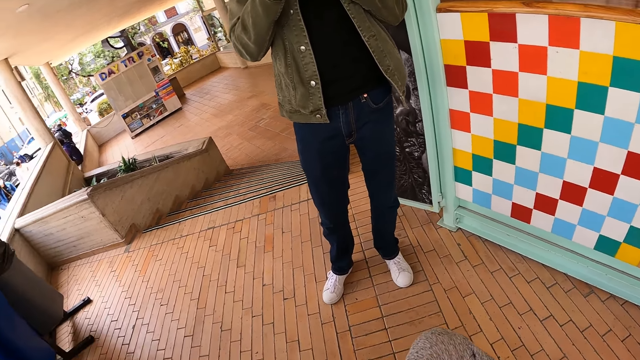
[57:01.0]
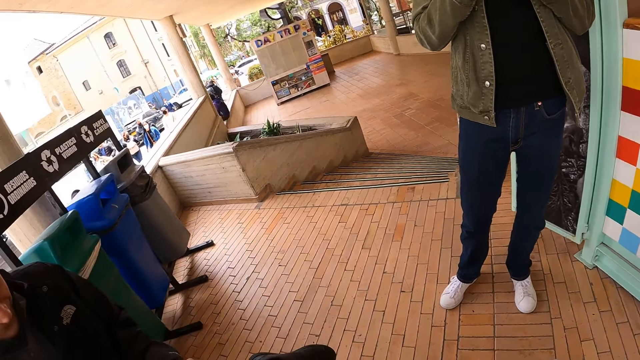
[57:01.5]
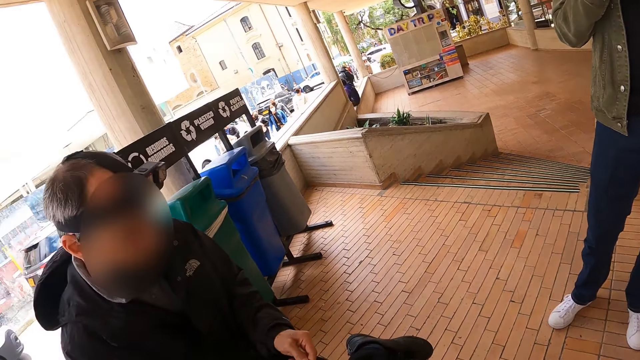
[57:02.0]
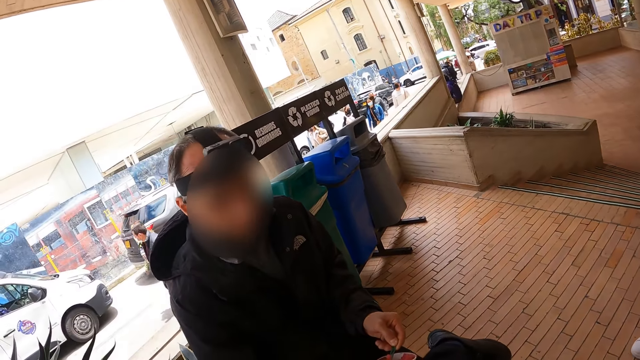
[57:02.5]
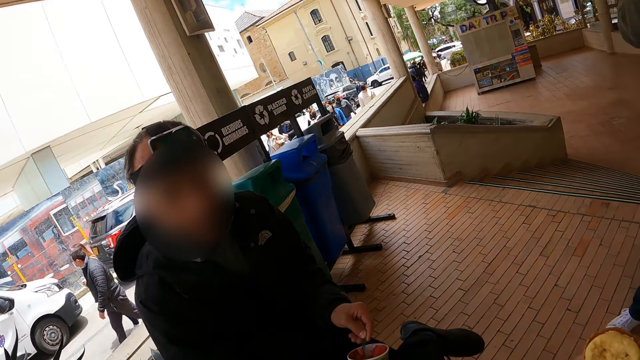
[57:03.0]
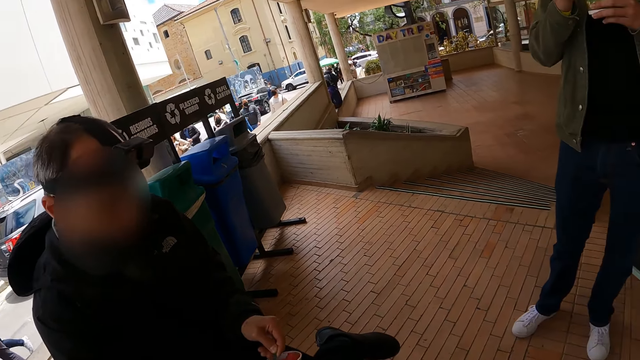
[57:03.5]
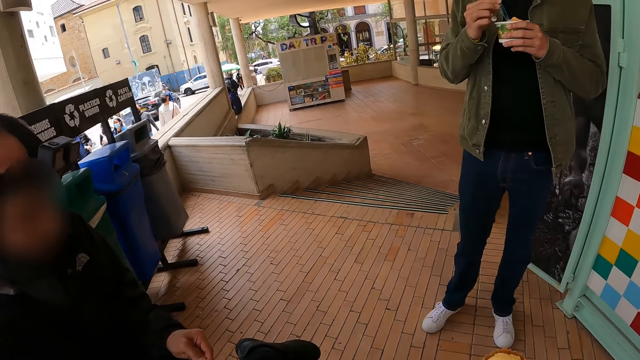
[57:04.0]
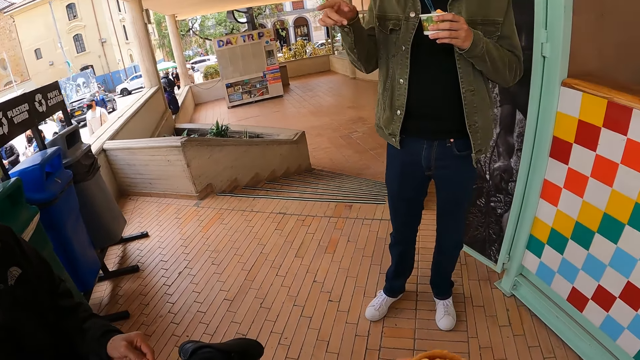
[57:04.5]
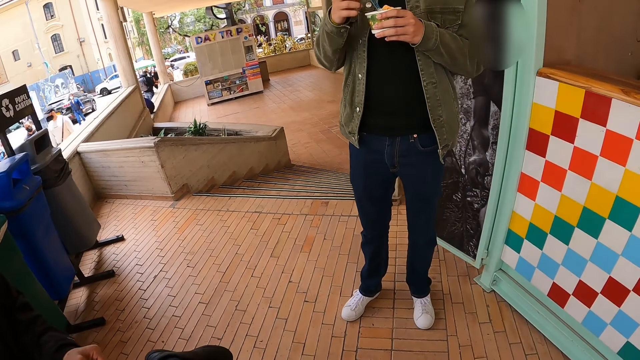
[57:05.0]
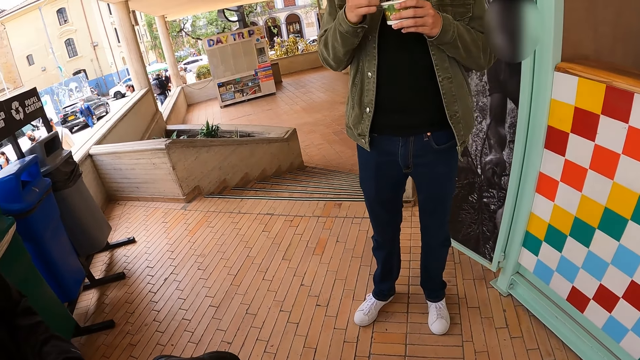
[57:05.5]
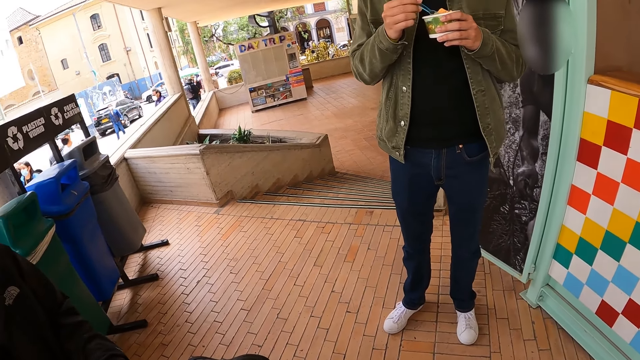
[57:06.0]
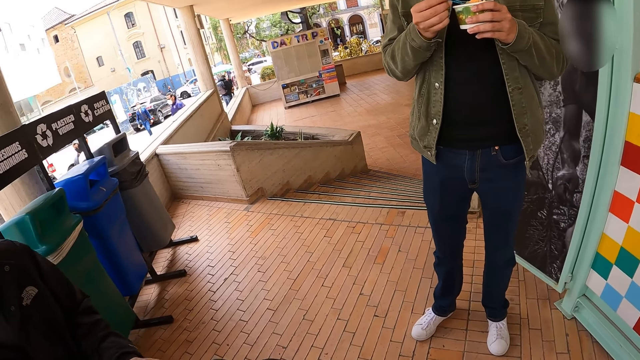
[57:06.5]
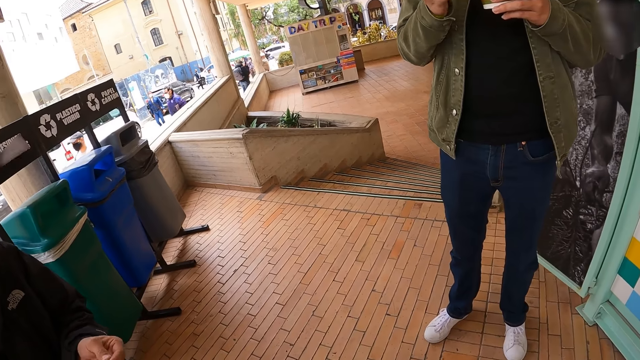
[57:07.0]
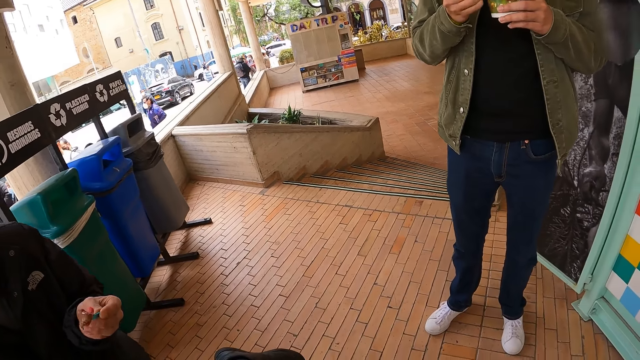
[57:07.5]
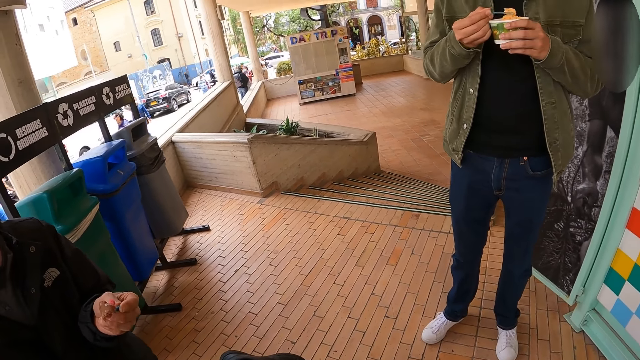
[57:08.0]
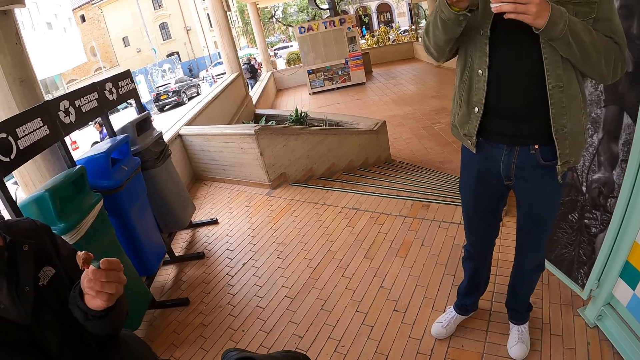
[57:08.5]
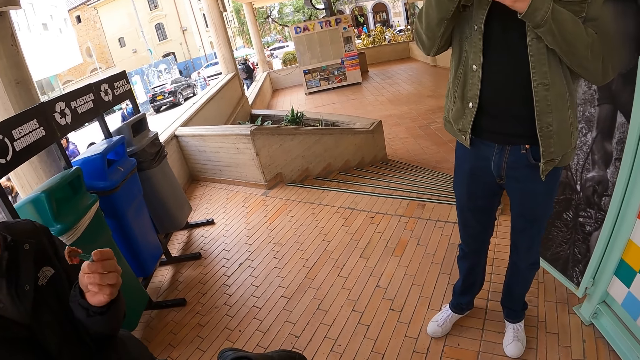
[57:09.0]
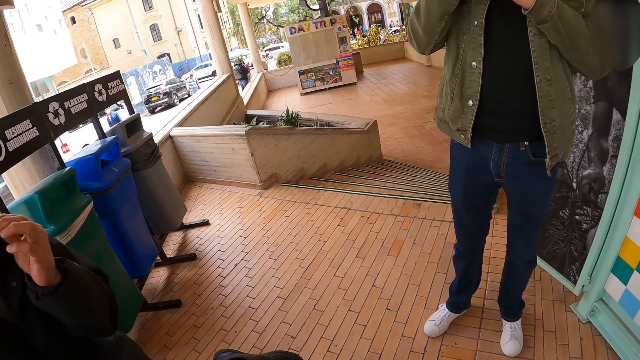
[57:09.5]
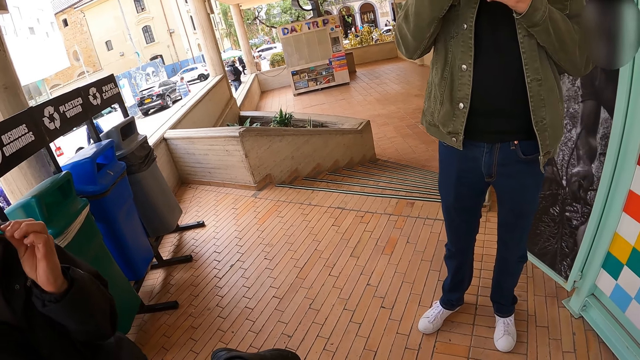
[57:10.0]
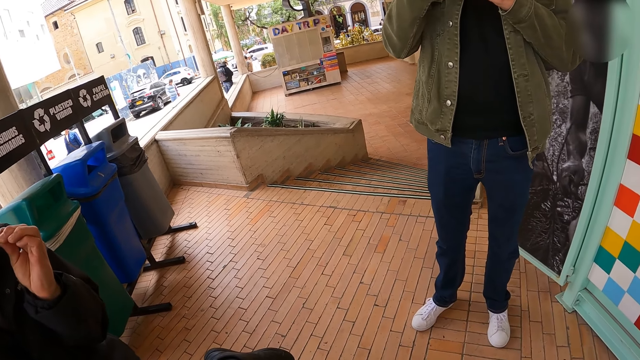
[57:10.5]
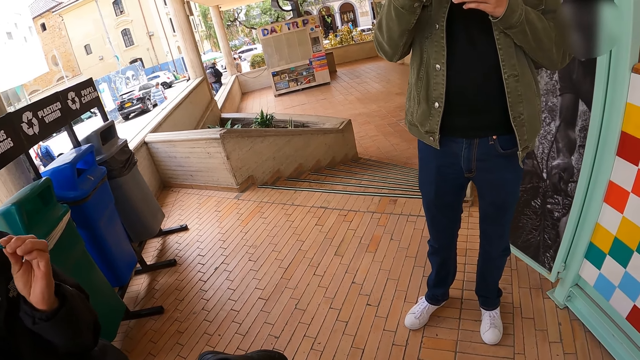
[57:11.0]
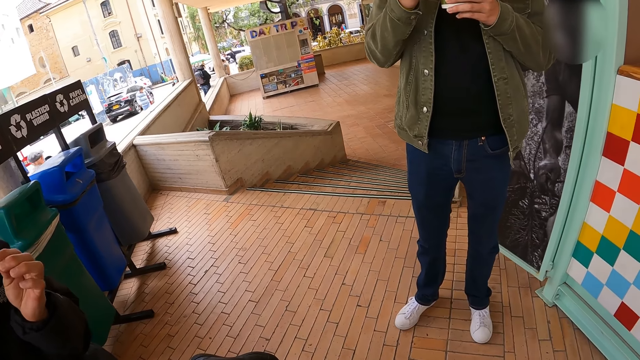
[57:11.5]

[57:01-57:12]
The camera wearer raises an ice cone. They look around. They talk to a person. They talk to another person. The other person scoops ice cream. The other person holds the ice cream. The first person eats the ice cream.

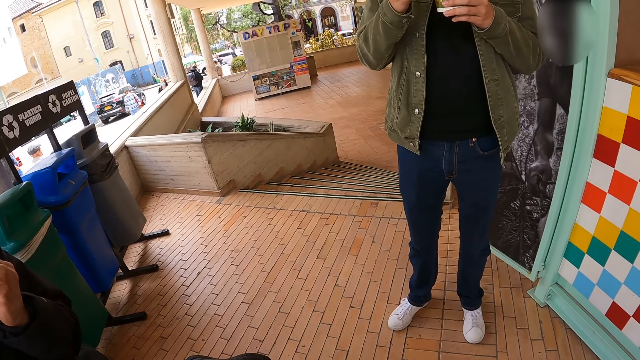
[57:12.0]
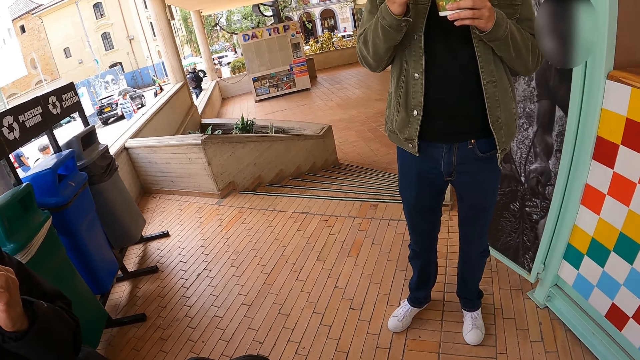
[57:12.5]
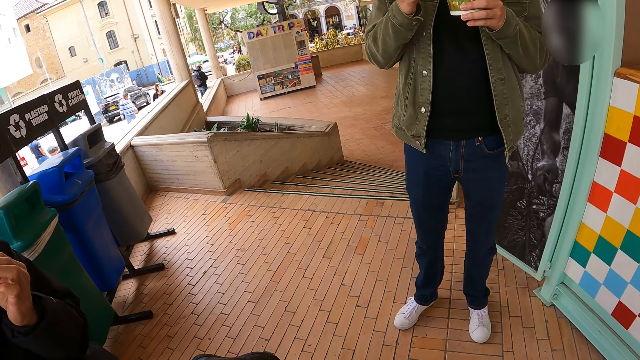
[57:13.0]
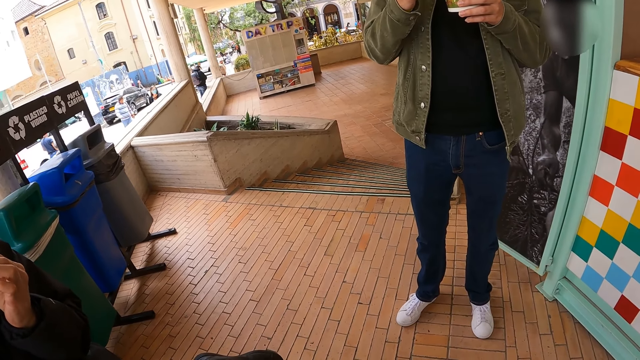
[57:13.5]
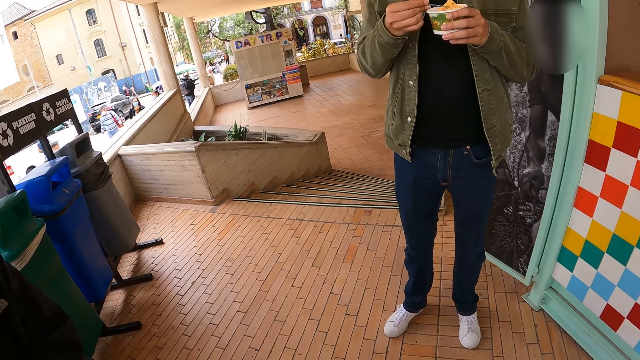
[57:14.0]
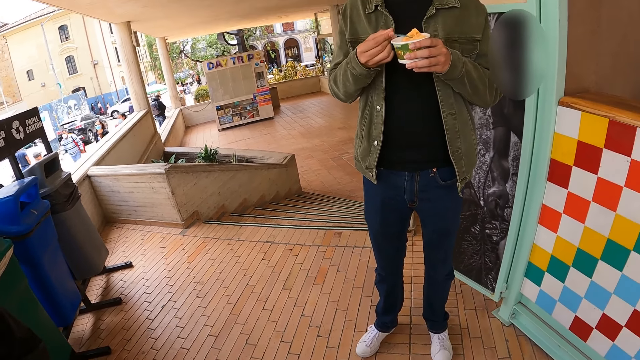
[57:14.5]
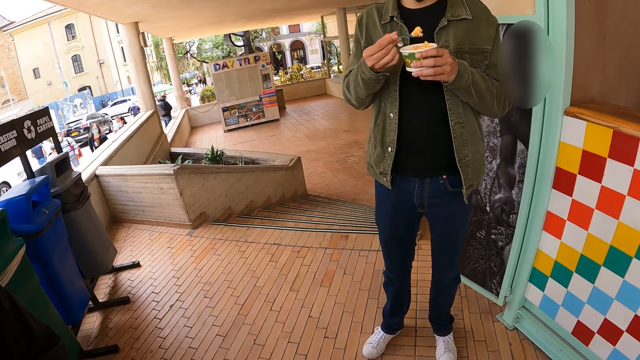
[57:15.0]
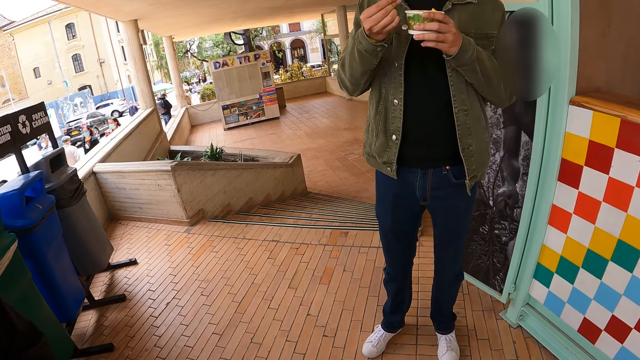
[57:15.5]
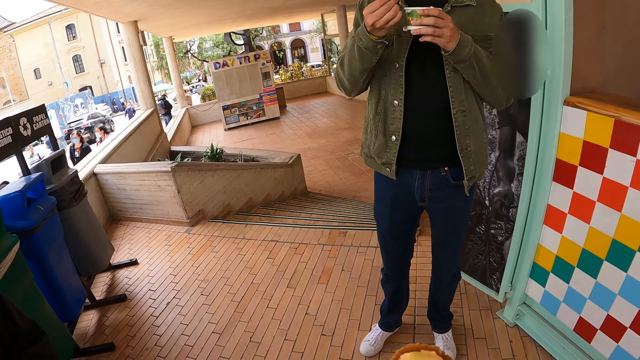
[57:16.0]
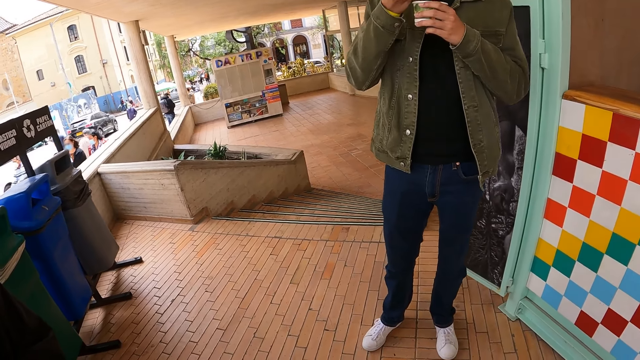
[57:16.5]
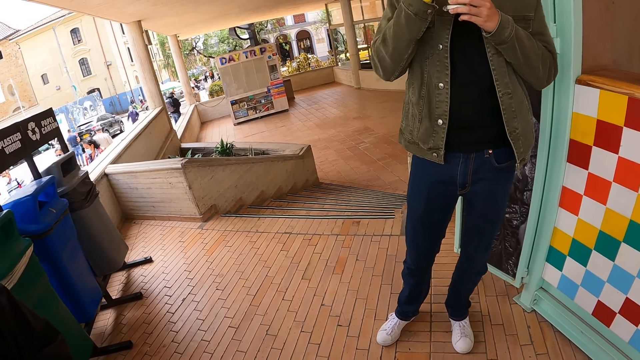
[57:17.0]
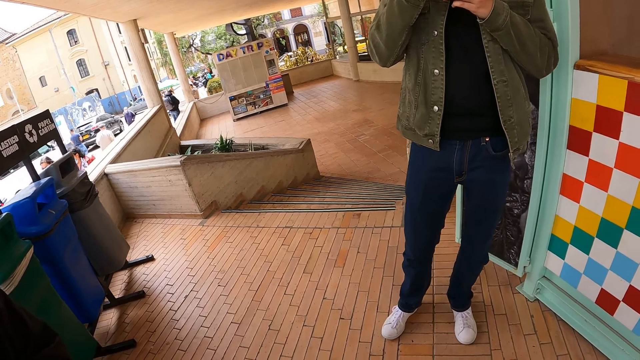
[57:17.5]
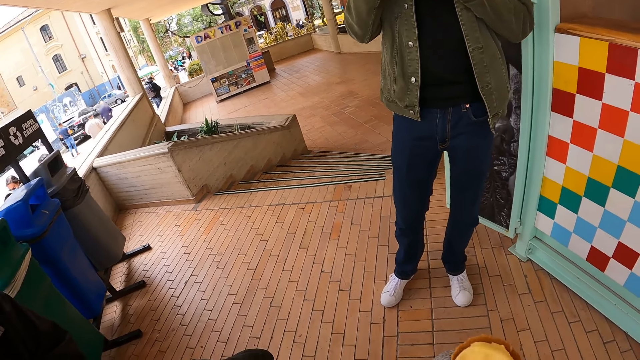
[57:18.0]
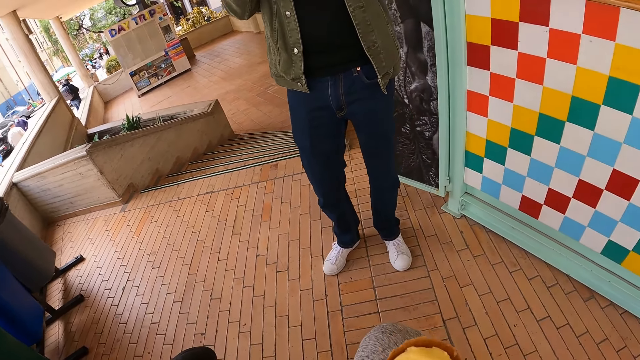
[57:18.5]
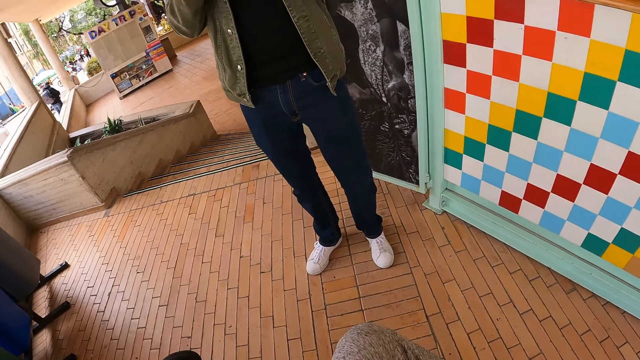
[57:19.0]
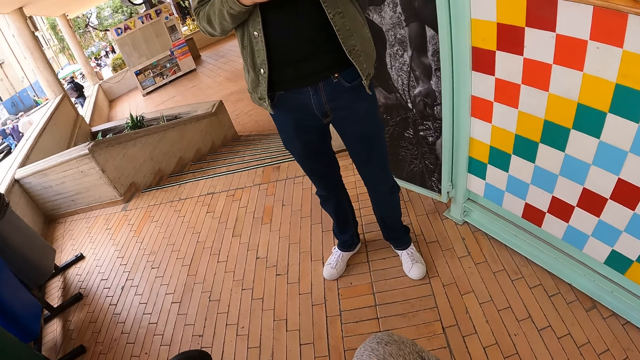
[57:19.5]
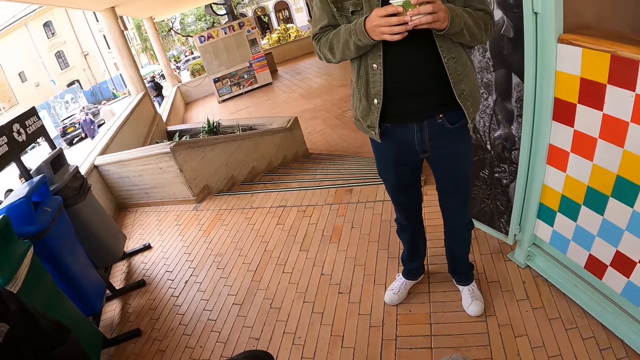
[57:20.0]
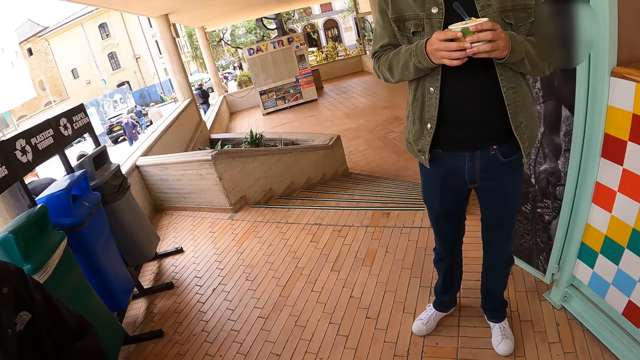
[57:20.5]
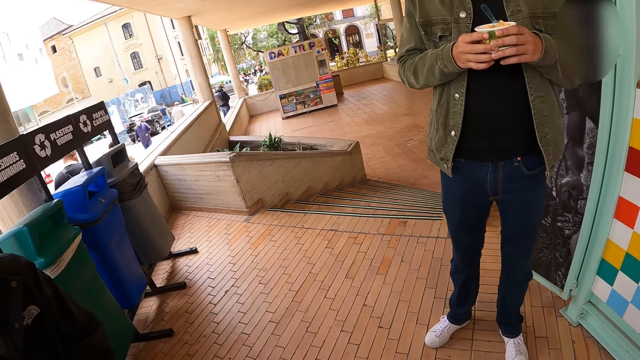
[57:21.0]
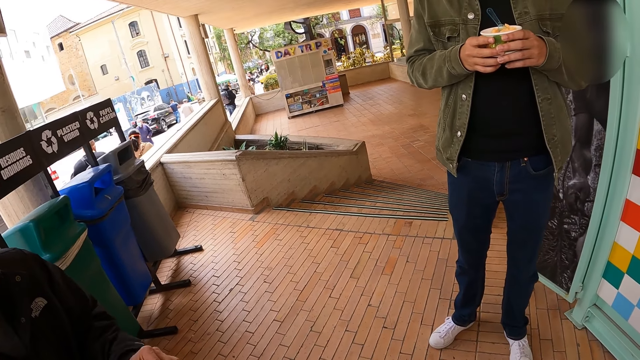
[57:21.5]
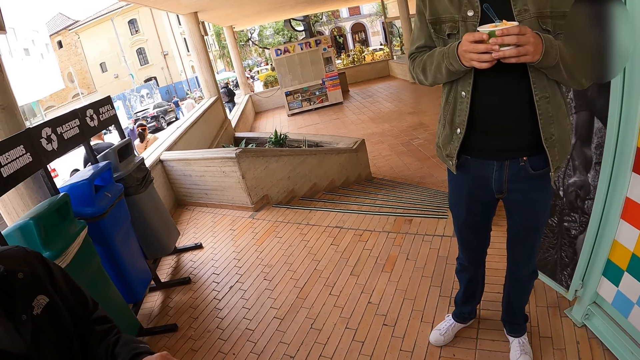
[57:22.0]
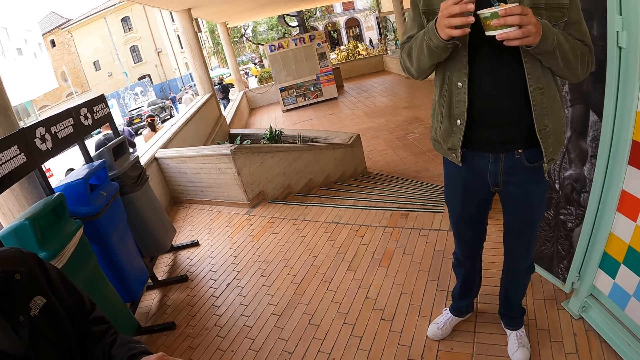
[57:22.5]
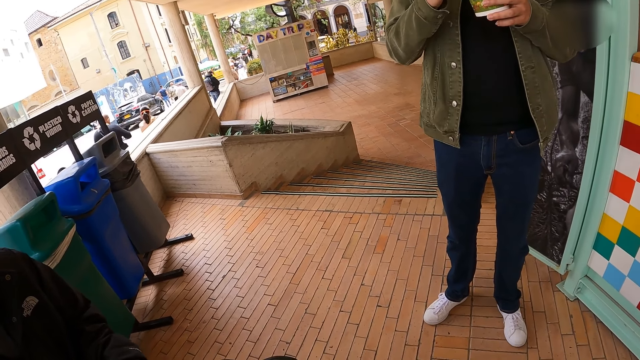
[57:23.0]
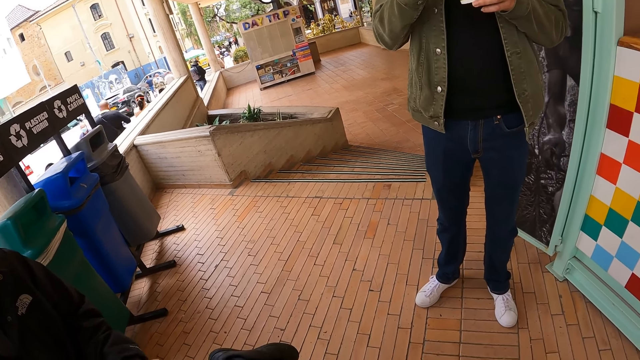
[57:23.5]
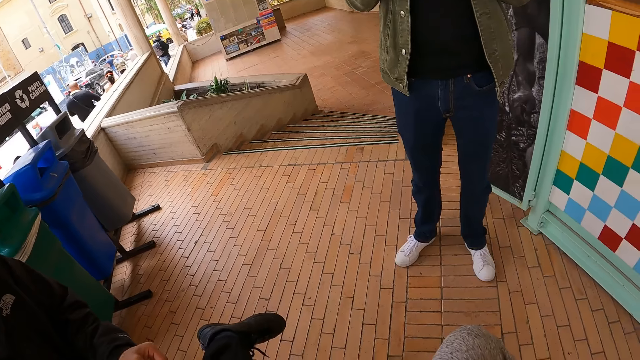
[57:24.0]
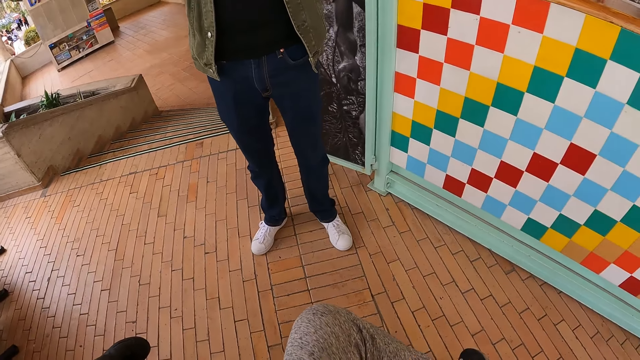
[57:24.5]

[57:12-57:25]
The camera wearer looks around. A person scoops ice cream. The person eats the ice cream. The camera wearer looks around.
